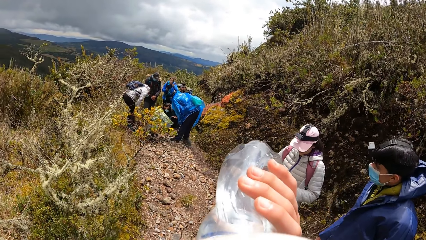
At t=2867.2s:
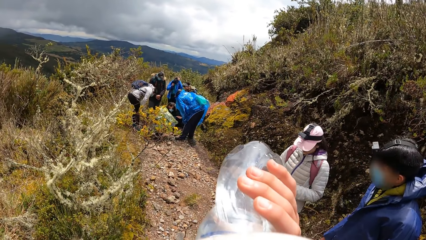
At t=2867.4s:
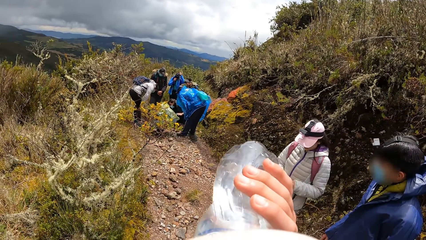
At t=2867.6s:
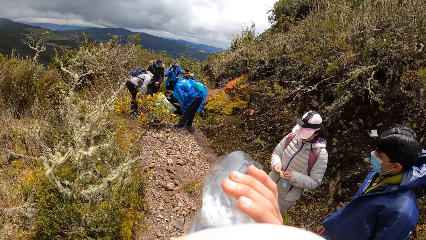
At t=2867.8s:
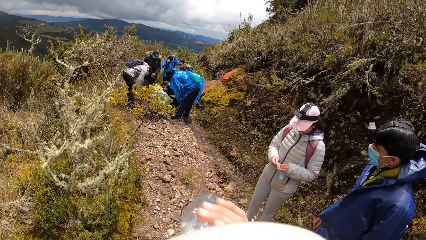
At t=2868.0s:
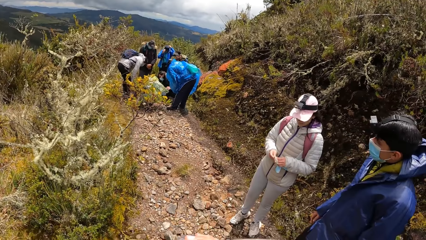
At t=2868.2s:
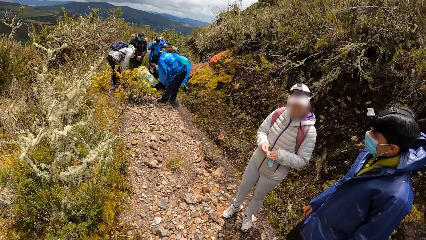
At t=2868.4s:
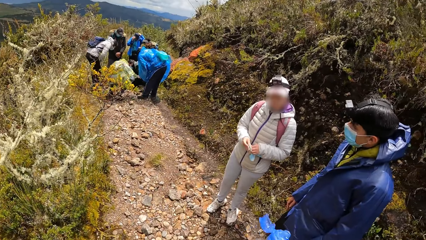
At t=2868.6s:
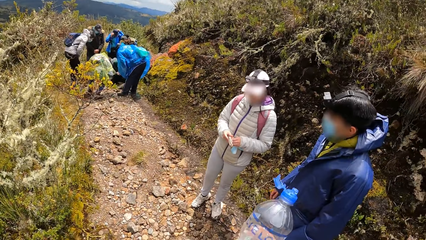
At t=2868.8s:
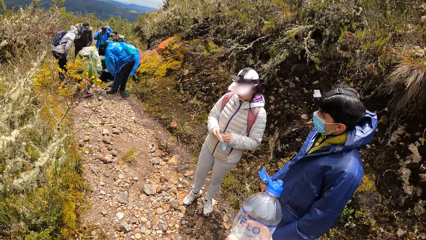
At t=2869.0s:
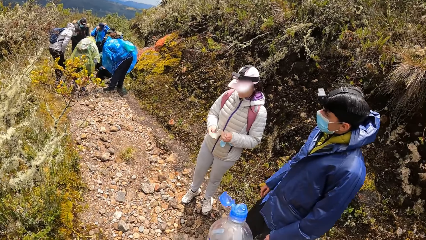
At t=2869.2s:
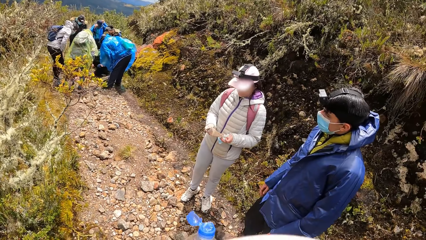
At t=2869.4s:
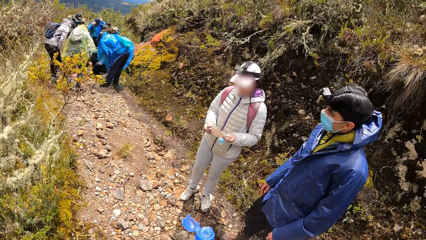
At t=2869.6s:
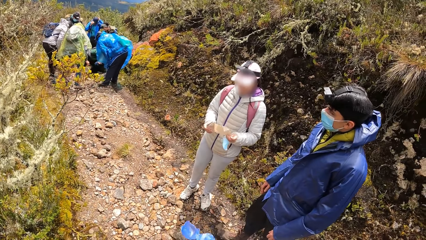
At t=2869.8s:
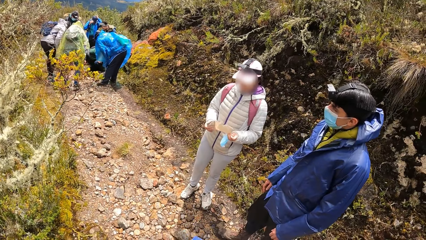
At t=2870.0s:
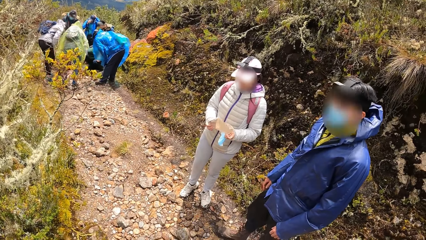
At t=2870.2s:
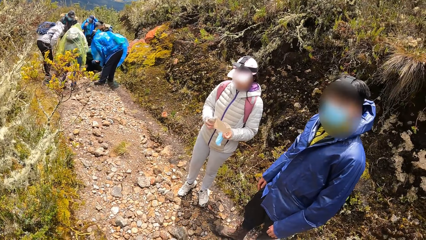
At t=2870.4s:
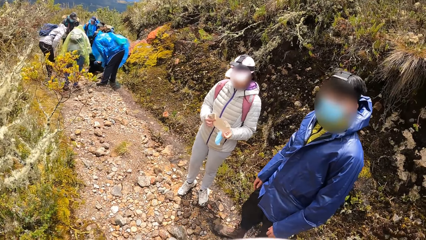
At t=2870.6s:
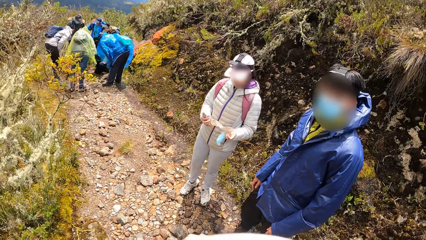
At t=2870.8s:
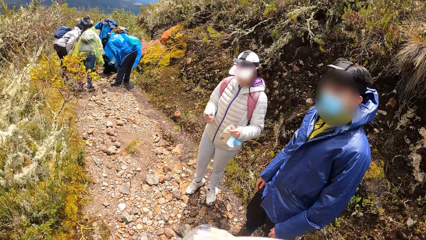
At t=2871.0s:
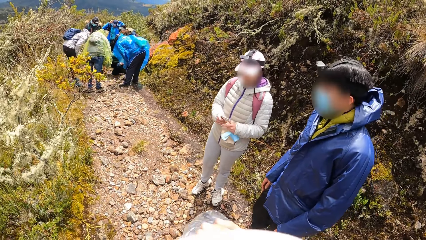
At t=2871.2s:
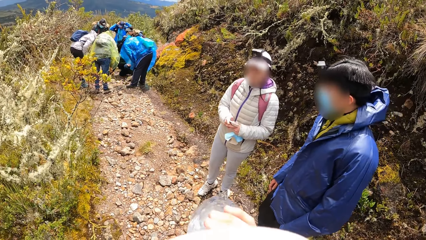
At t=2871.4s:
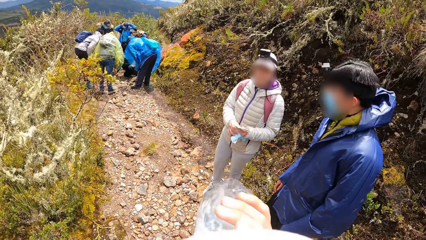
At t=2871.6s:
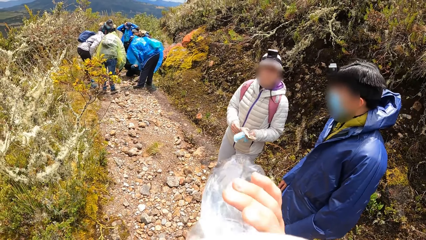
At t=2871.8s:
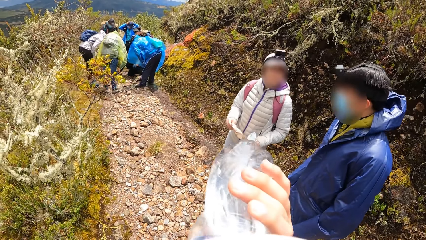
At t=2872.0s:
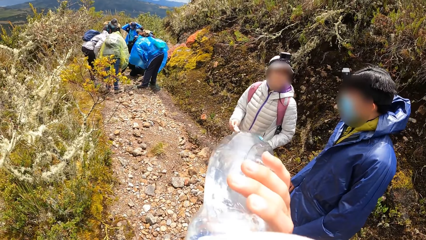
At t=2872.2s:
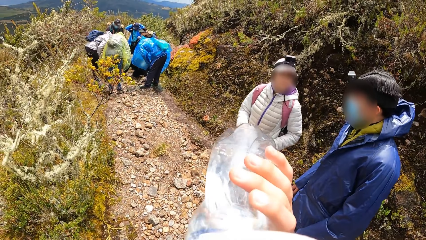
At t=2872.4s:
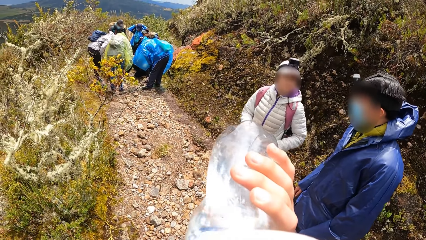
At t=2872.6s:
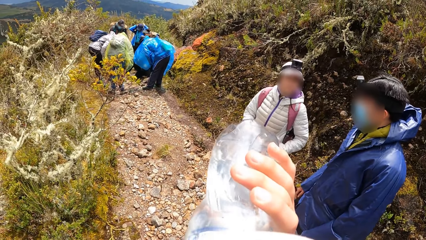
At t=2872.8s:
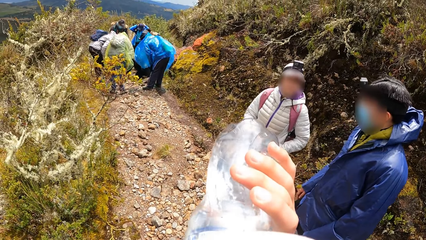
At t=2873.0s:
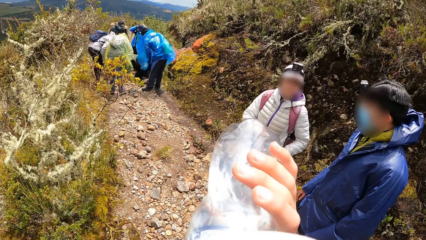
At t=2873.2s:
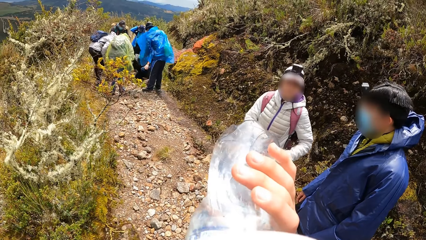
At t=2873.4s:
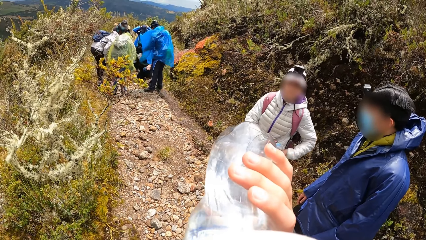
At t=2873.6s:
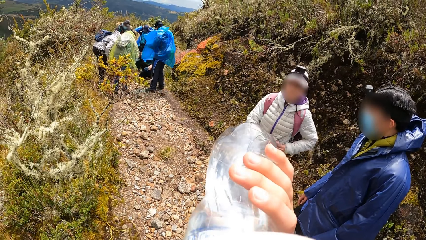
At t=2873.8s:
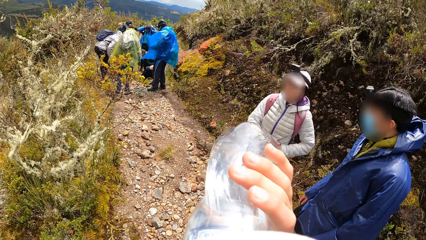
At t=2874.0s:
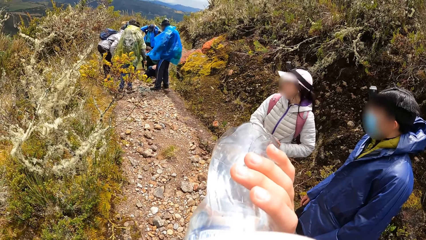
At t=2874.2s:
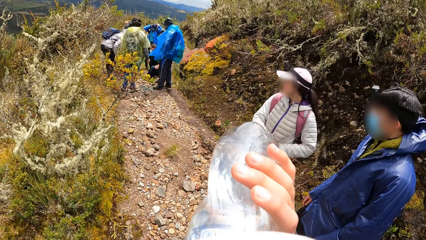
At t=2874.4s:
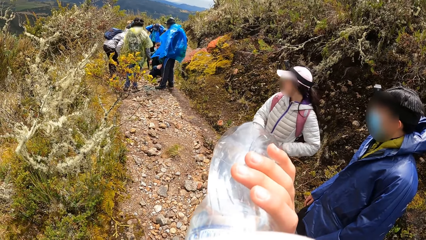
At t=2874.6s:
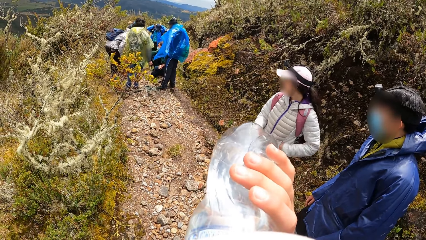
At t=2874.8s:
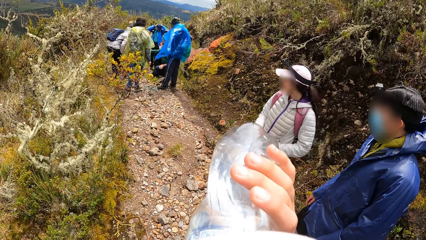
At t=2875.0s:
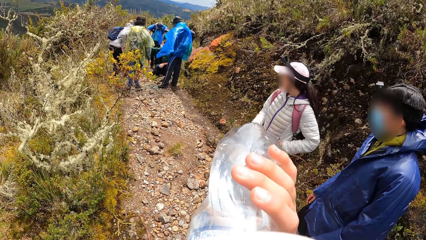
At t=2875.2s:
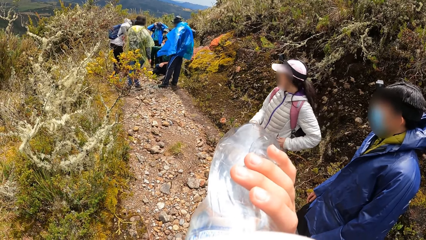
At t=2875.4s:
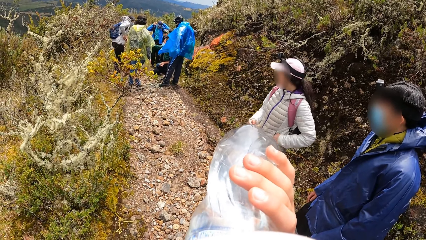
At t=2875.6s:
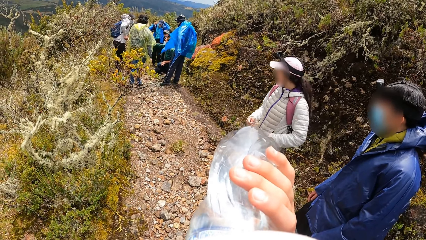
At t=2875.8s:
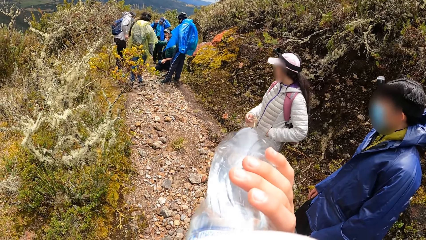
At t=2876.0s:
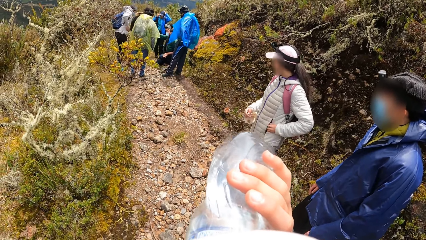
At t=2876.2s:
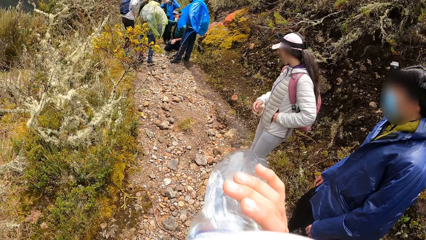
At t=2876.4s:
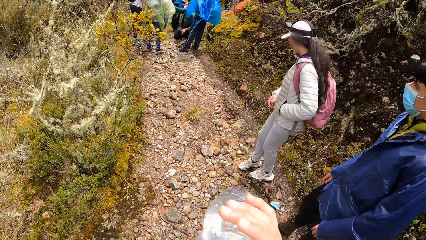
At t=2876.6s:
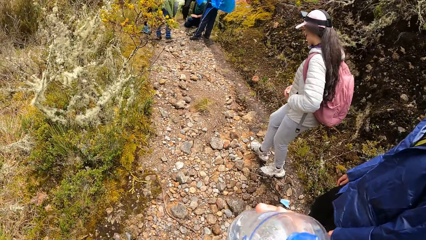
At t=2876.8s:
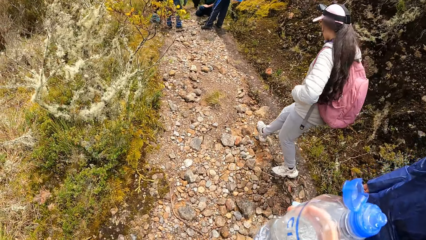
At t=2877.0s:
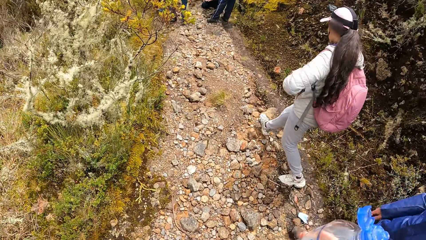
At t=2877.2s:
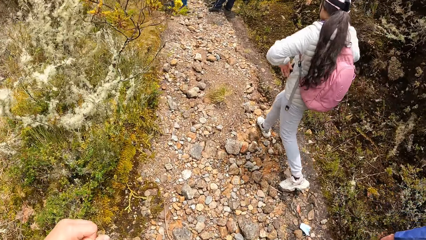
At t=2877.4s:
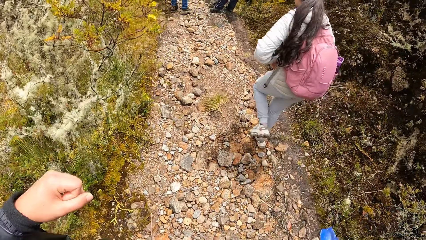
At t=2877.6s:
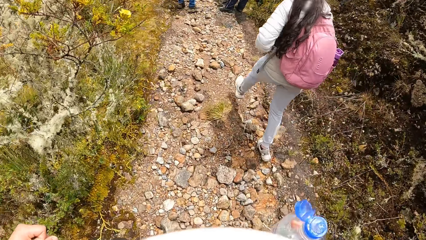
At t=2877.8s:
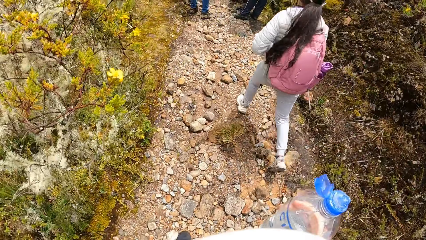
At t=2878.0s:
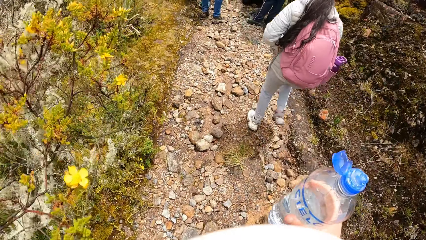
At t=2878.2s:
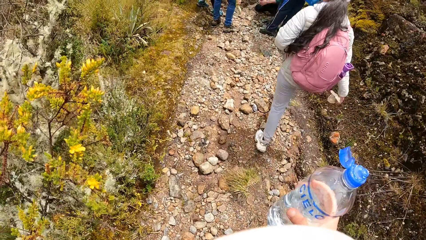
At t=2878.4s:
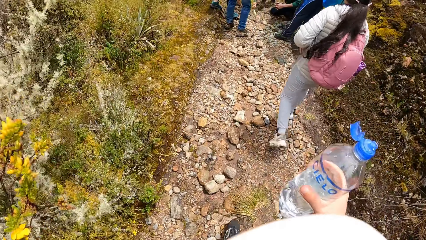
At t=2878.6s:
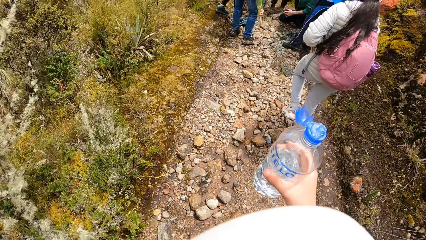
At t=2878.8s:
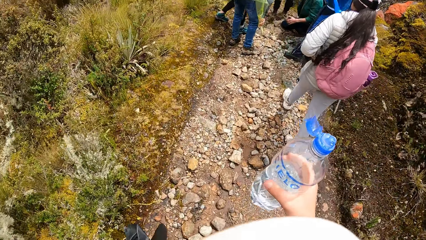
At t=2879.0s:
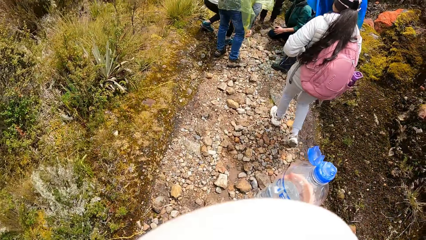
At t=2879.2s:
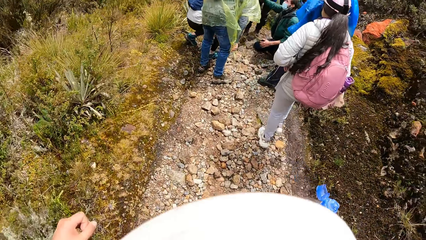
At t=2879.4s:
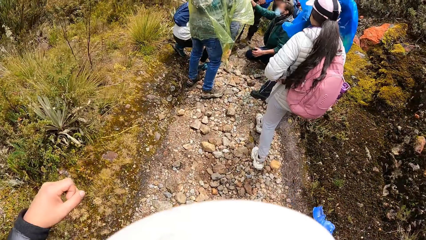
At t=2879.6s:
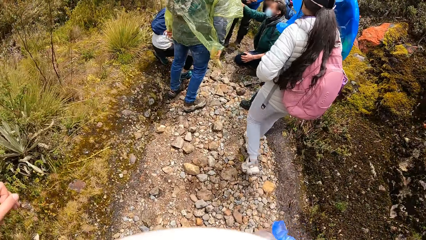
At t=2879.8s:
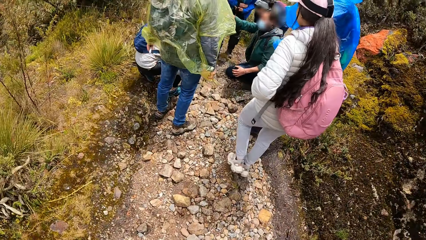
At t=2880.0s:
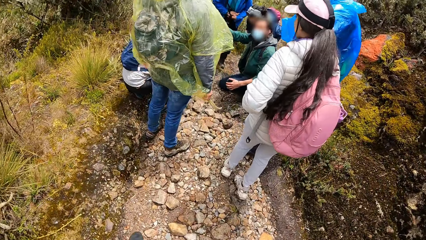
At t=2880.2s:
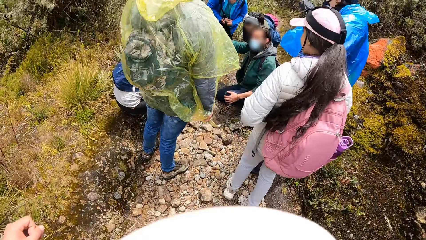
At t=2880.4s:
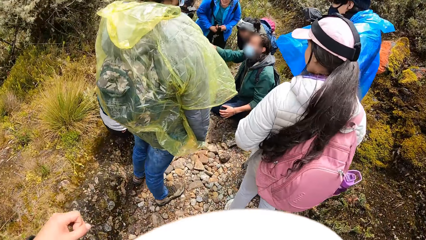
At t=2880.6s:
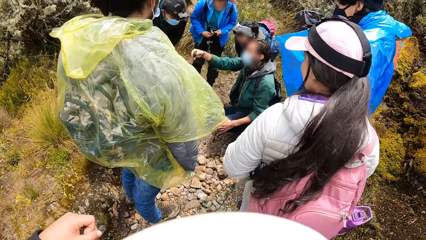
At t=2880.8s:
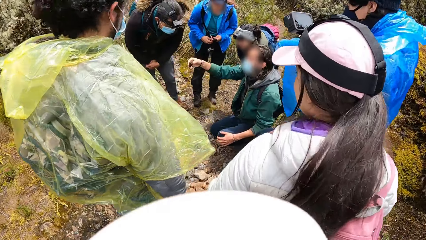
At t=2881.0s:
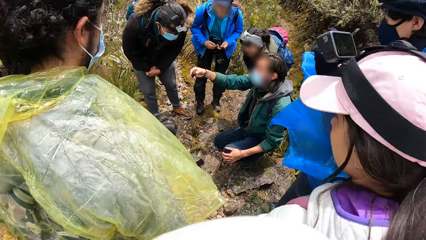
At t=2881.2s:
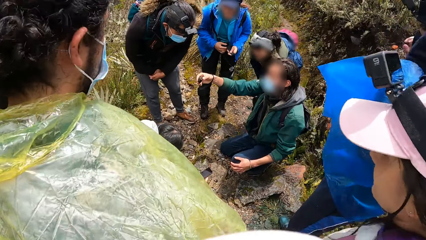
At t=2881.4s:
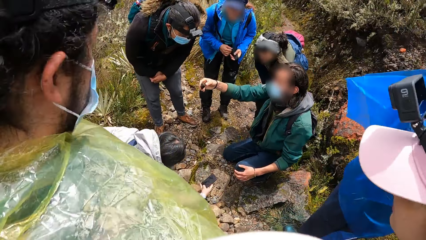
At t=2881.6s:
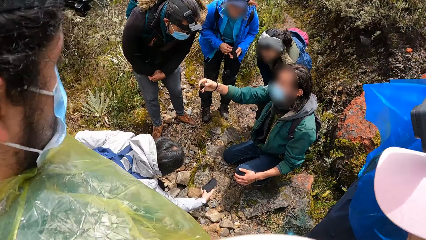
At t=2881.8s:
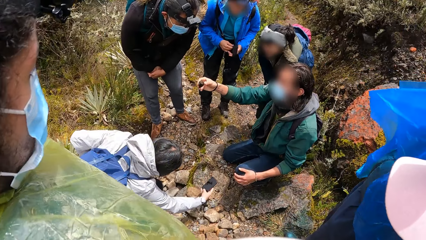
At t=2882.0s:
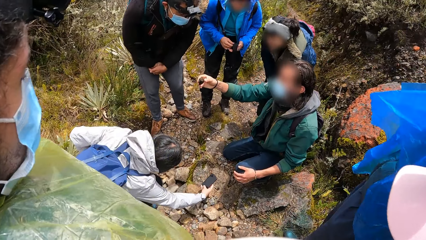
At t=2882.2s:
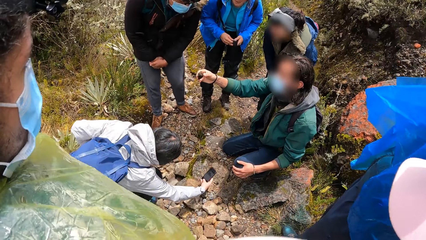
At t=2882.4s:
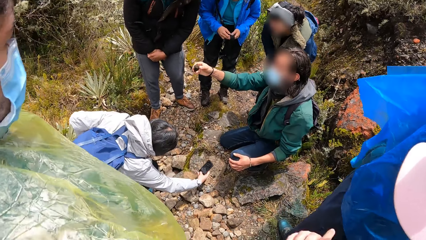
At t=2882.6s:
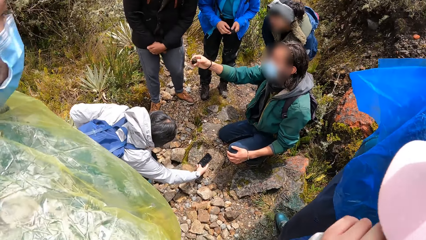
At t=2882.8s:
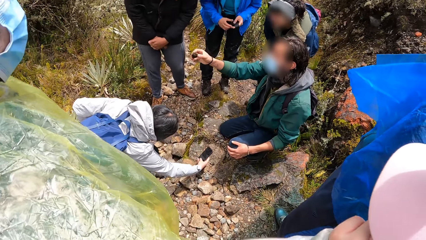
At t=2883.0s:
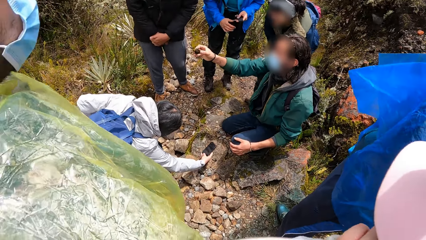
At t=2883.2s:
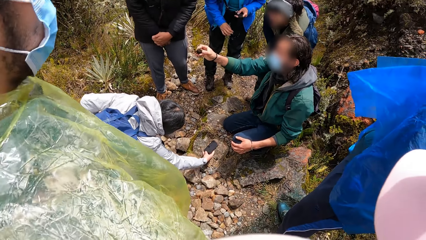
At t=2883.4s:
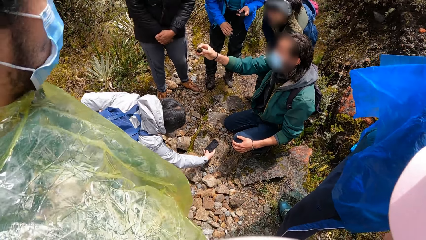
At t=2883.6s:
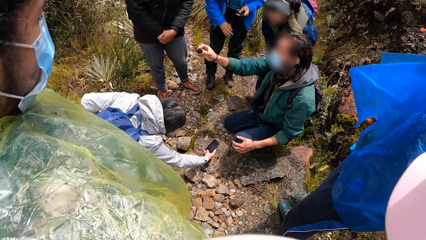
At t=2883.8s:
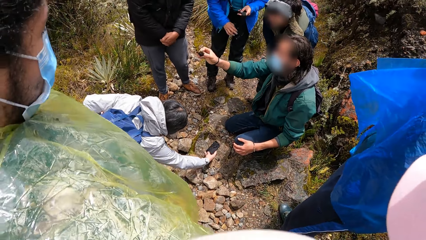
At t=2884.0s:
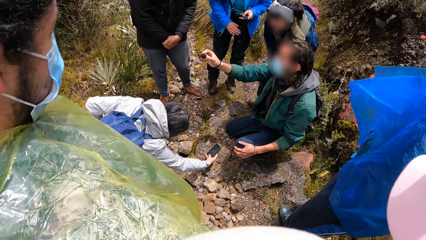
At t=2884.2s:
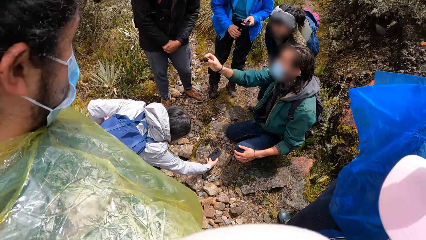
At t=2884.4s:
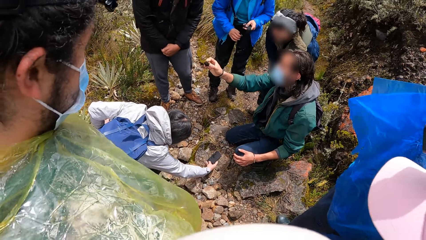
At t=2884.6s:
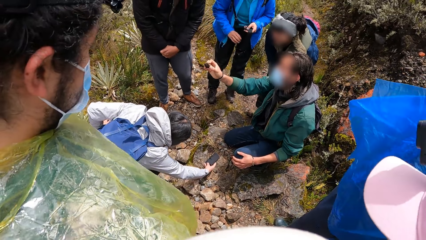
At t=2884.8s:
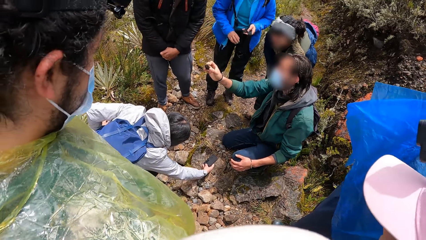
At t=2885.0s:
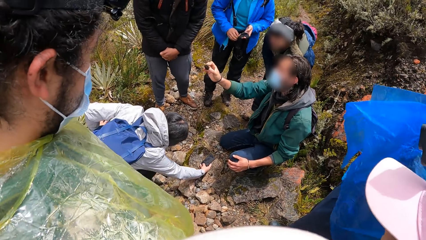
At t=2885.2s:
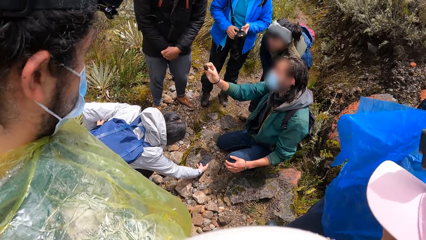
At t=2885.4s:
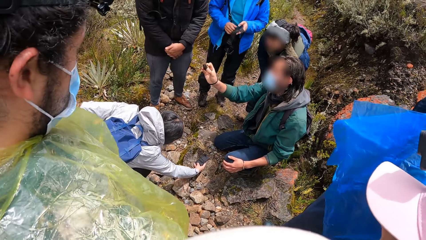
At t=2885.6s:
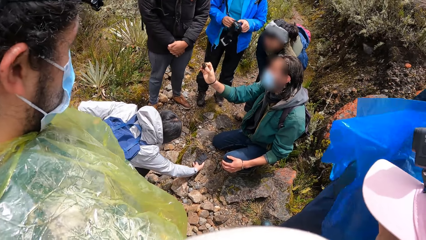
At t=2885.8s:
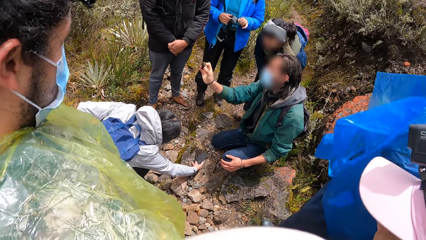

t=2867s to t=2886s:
The woman opens the handkerchief with both hands. The camera wearer interacts with the man. Another woman looks at the paper. The camera wearer drinks water from the bottle. The first woman dips her left hand in her jacket's pocket. The camera wearer walks towards the team. Another man holds a rock in his right hand. The camera wearer looks at the ground. Another man takes the picture.
